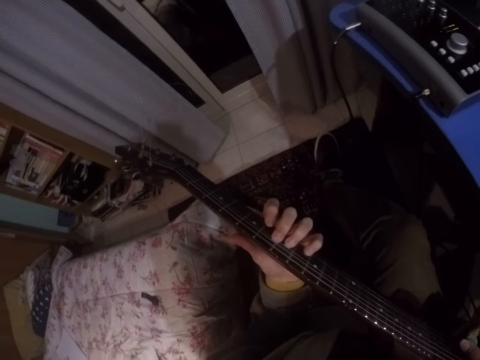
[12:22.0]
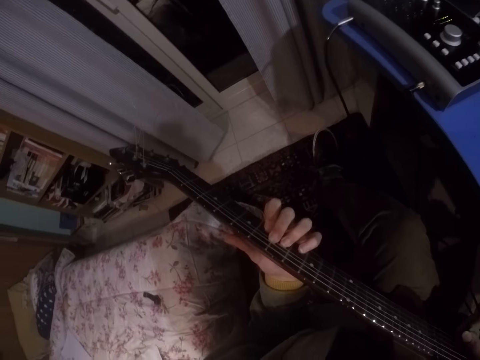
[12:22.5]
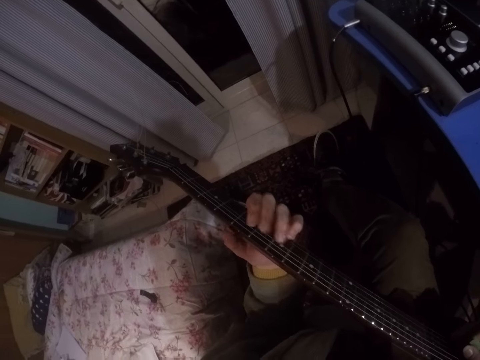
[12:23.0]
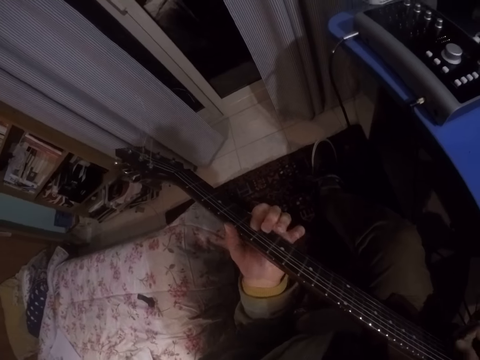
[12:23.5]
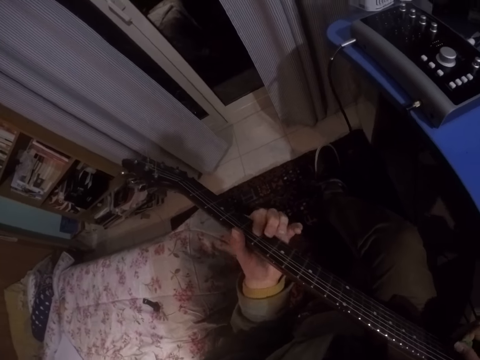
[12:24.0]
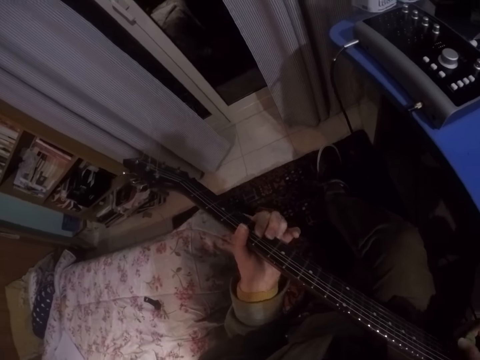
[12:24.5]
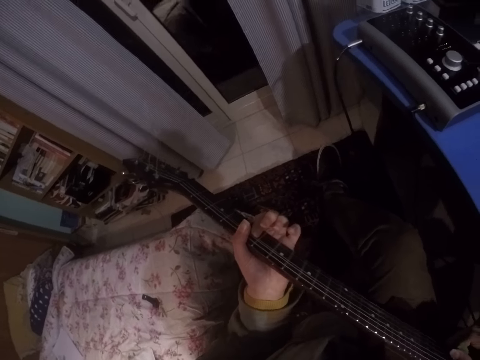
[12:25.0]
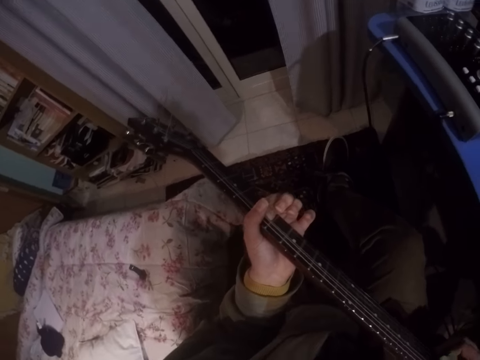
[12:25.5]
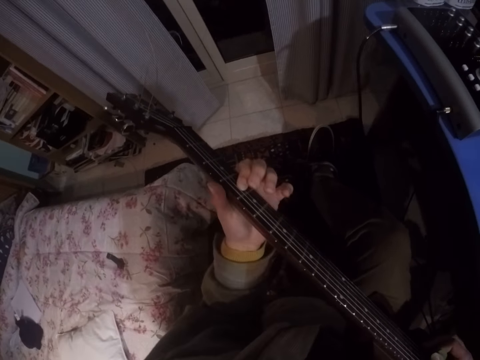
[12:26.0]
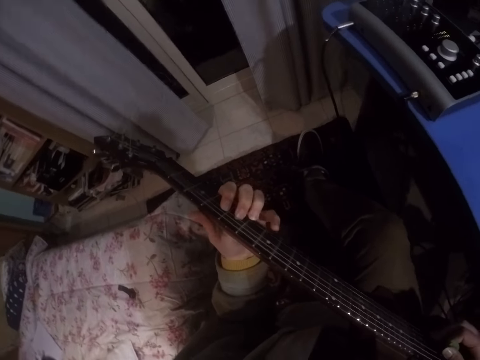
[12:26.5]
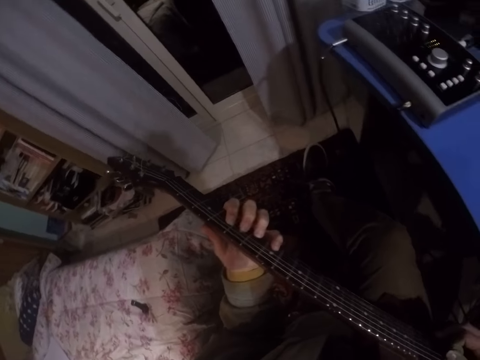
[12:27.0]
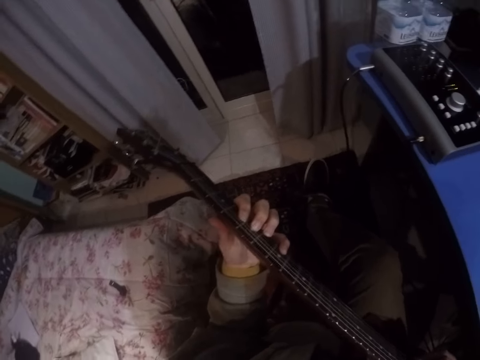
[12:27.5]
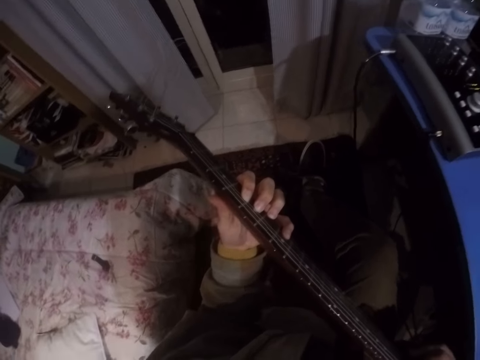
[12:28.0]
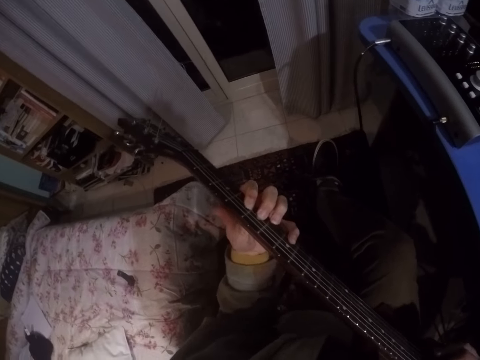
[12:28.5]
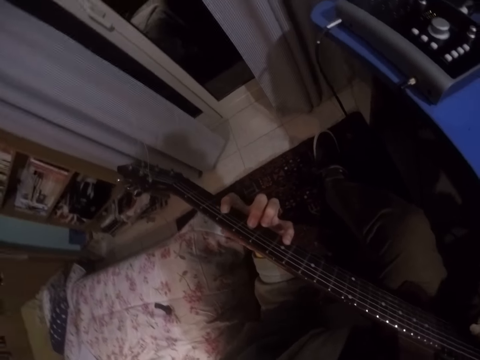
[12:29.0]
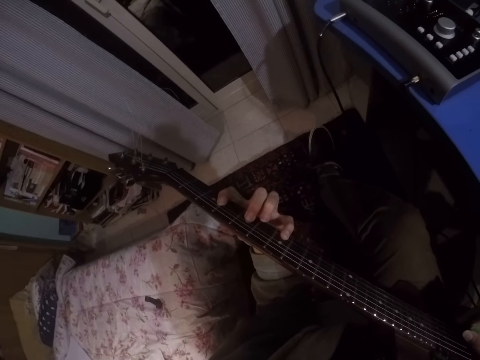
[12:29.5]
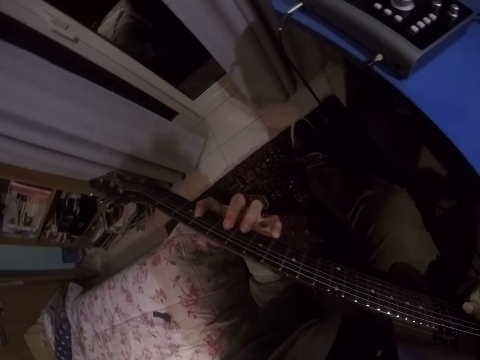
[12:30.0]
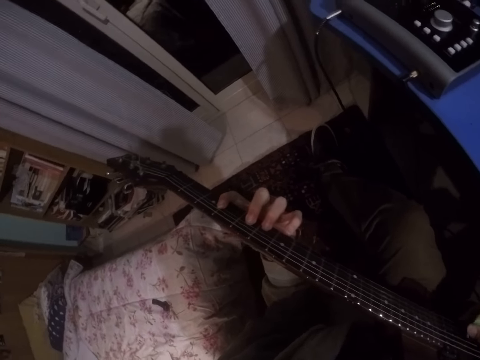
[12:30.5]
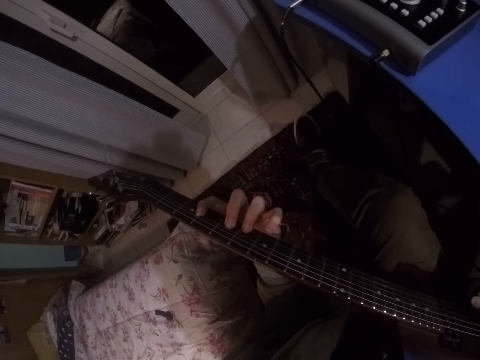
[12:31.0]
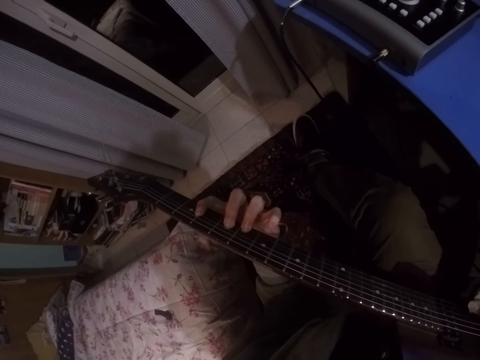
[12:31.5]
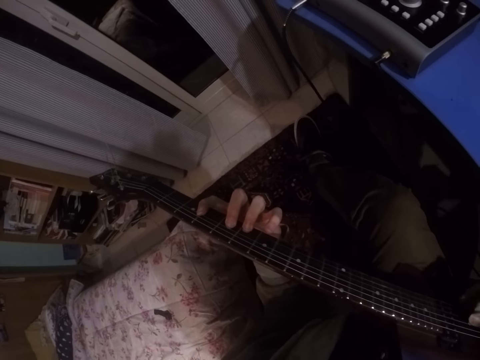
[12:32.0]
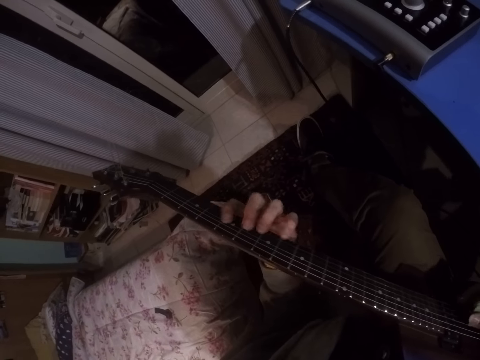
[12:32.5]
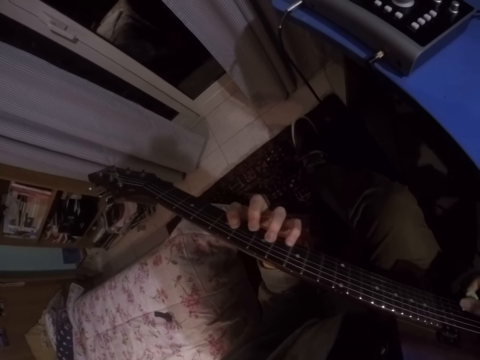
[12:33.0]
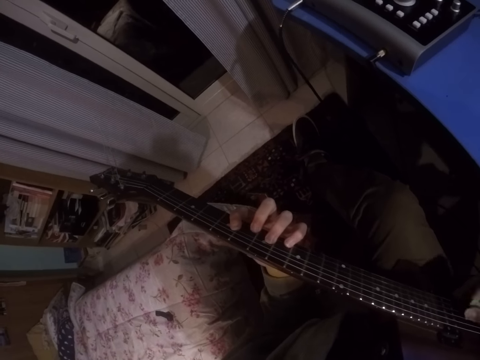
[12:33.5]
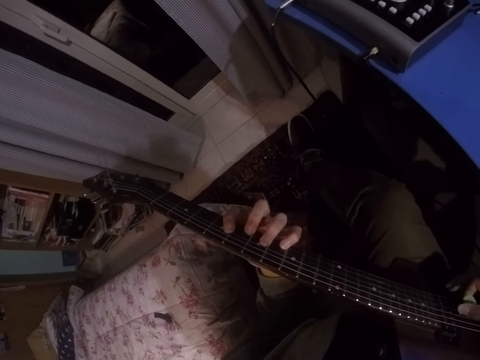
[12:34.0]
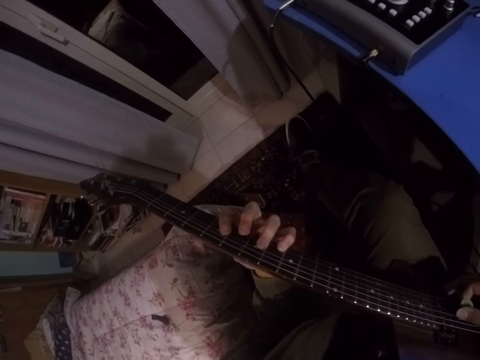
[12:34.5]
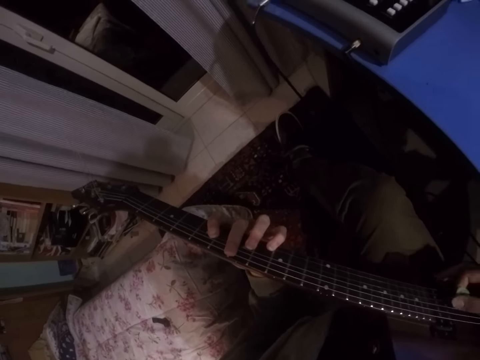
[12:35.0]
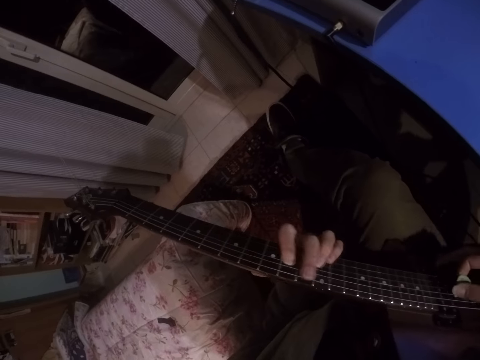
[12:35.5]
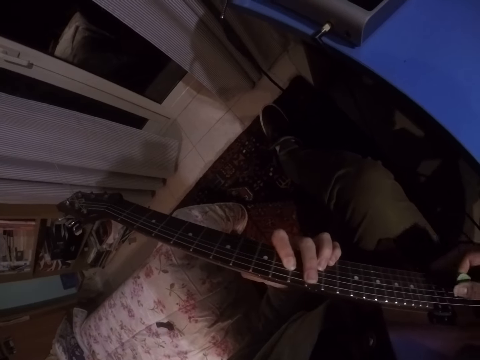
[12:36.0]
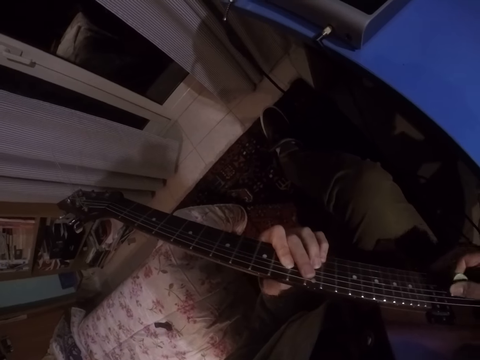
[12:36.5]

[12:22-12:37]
The camera wearer plays the guitar.

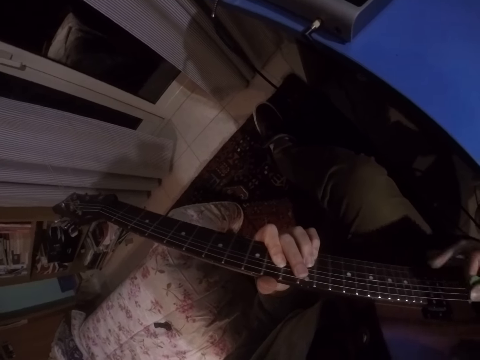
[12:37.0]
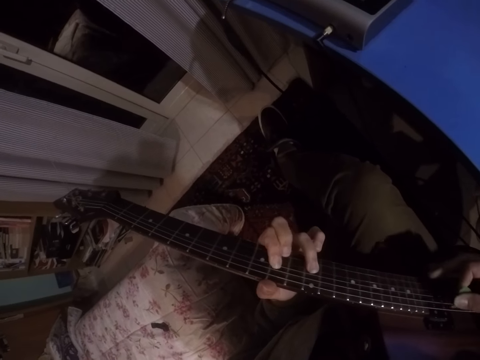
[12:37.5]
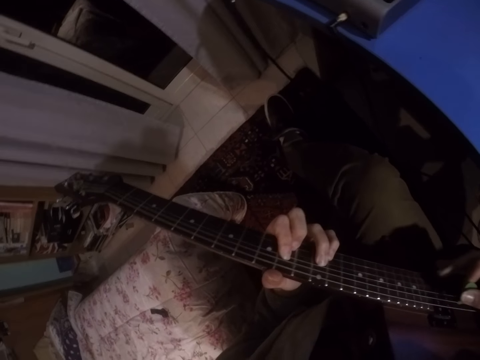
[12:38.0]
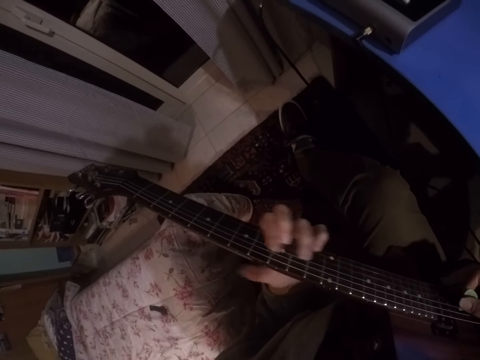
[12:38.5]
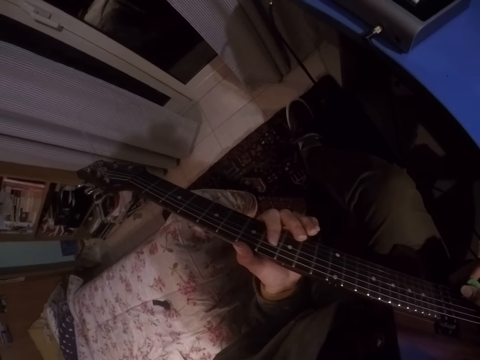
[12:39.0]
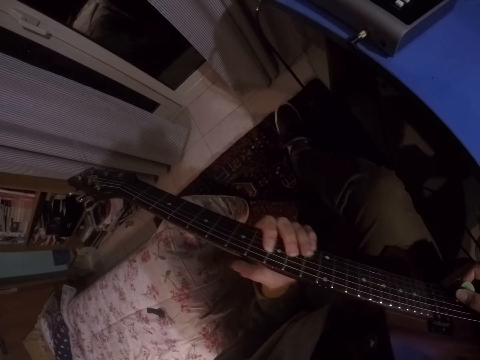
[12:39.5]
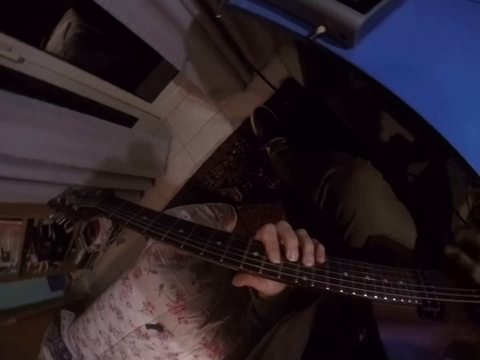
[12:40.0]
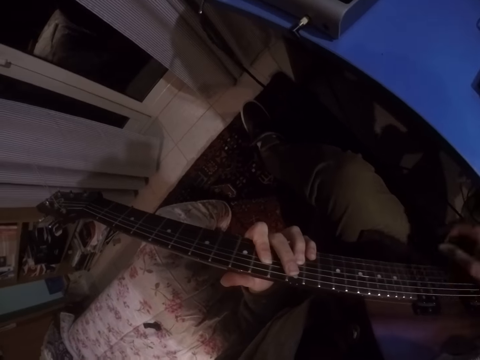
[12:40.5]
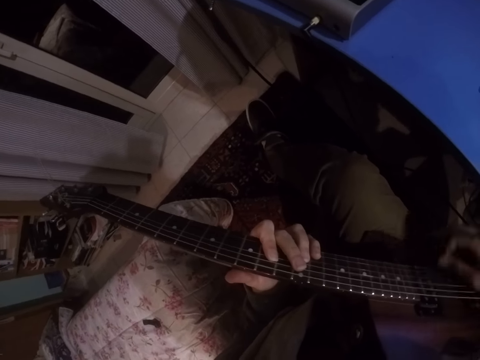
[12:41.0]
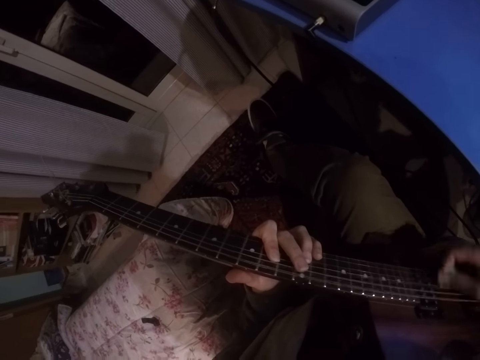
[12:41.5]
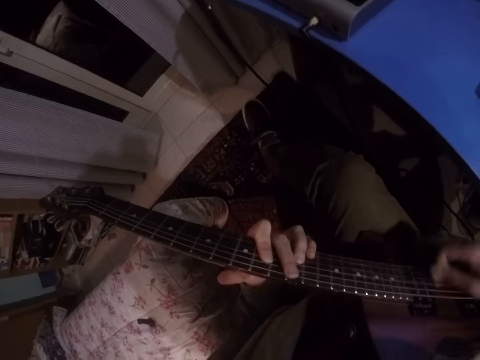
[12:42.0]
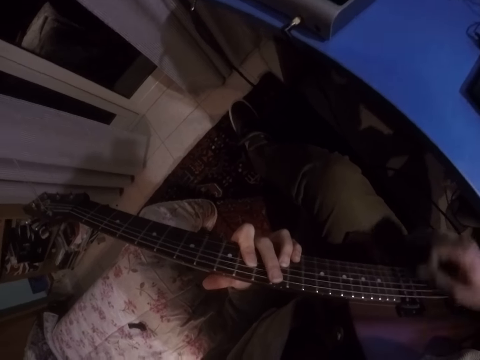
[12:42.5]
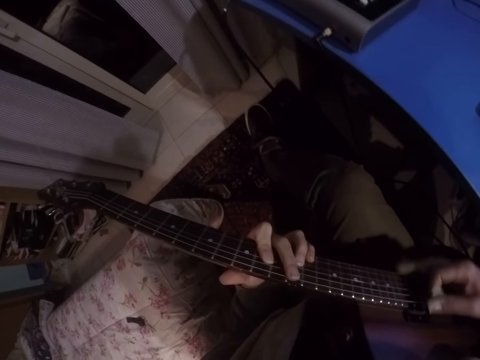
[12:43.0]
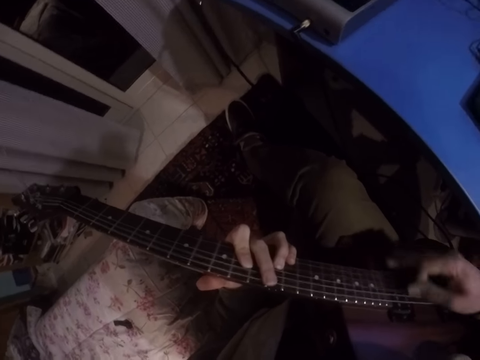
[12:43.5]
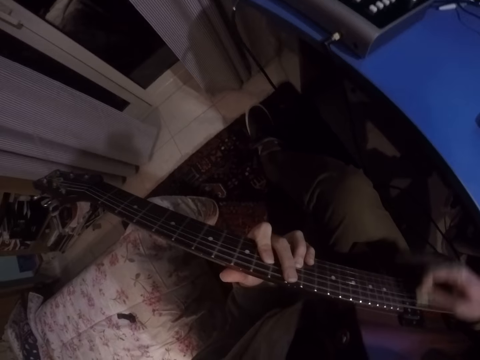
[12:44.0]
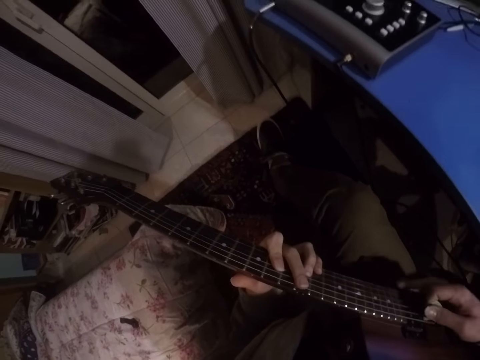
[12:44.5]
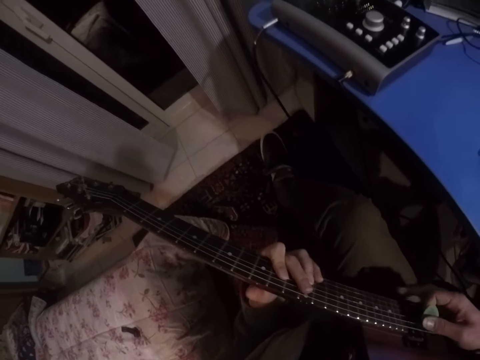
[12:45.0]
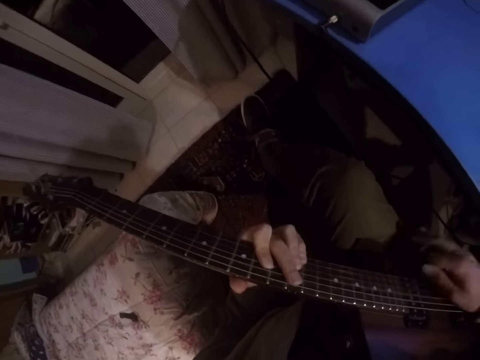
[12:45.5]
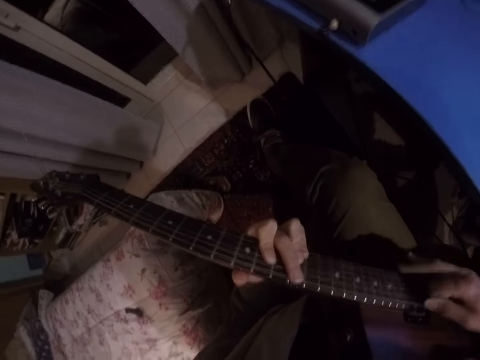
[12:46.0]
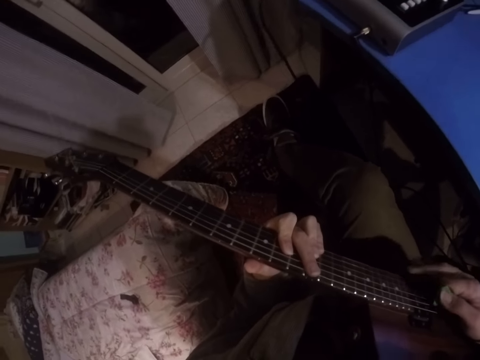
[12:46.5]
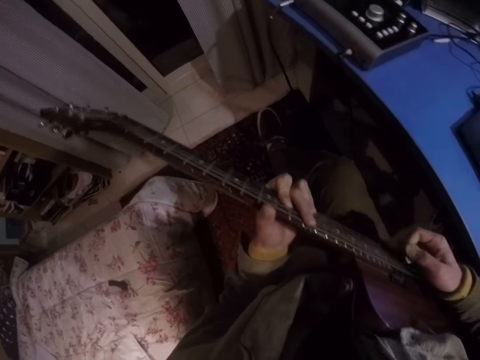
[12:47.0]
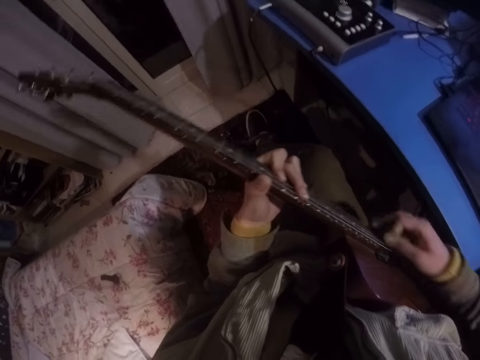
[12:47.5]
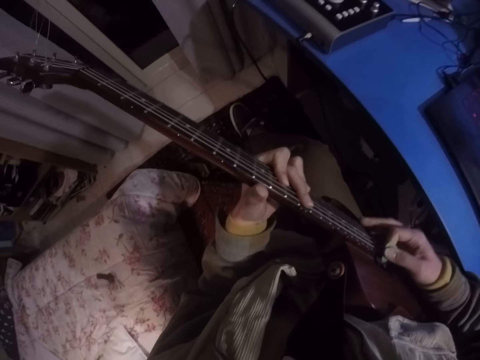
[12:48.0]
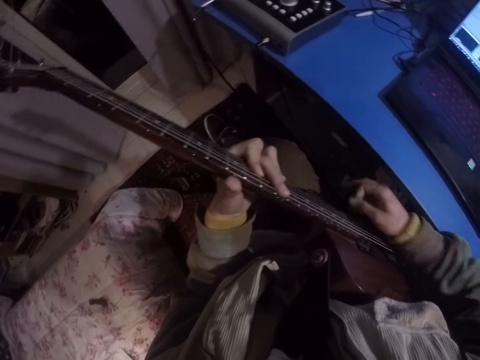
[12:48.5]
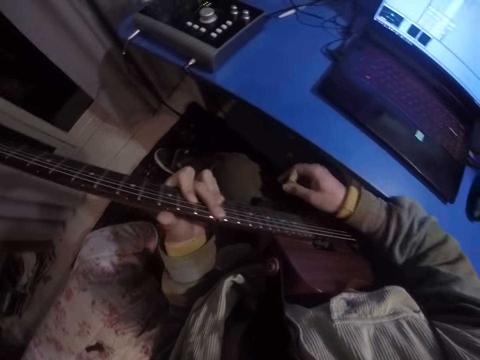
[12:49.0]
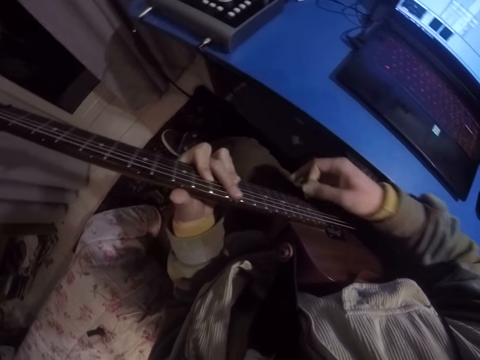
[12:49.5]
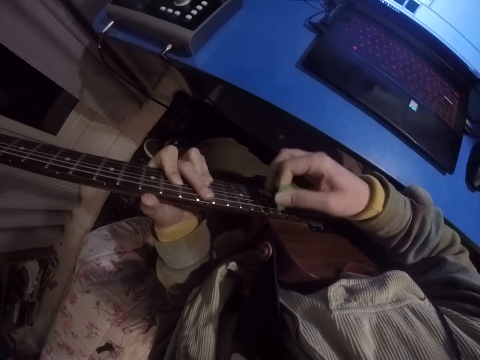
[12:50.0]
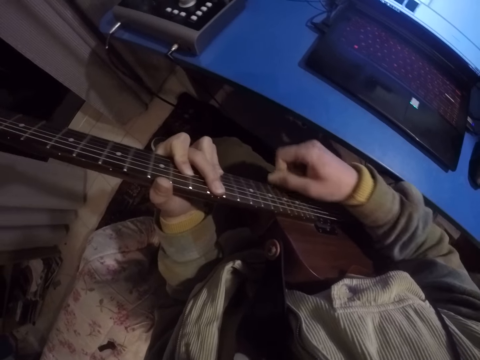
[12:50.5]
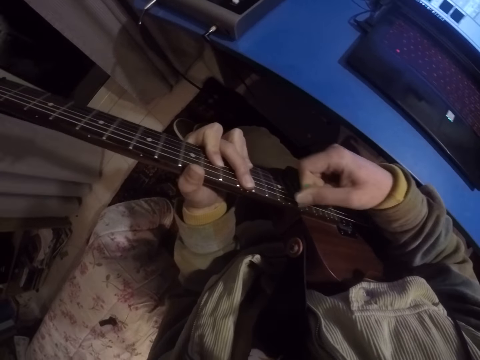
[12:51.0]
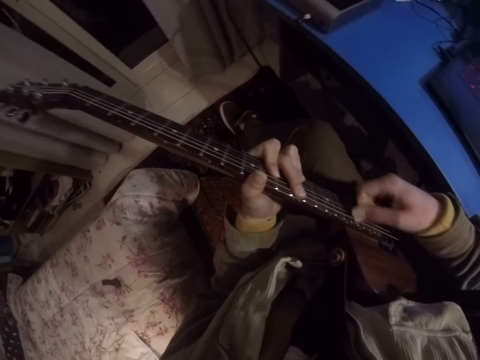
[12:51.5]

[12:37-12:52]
The camera wearer plays the guitar.
